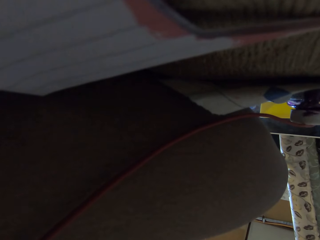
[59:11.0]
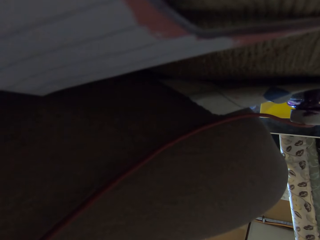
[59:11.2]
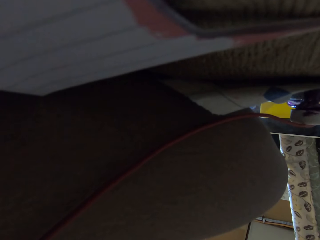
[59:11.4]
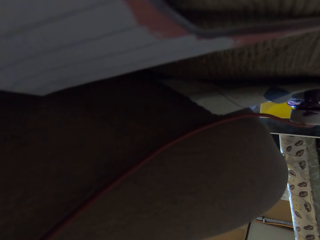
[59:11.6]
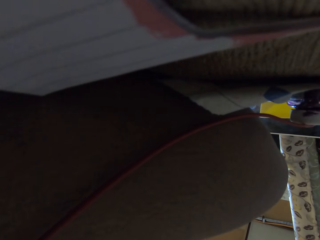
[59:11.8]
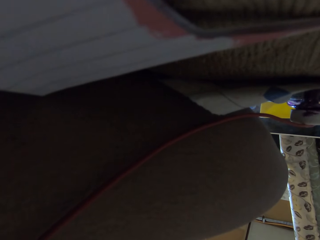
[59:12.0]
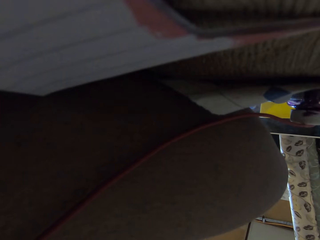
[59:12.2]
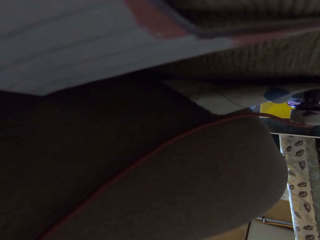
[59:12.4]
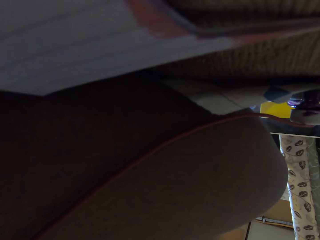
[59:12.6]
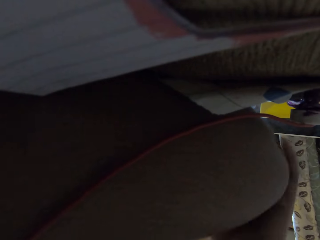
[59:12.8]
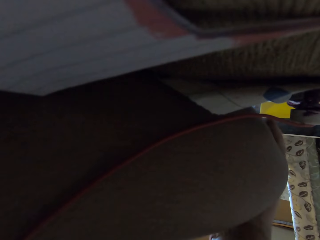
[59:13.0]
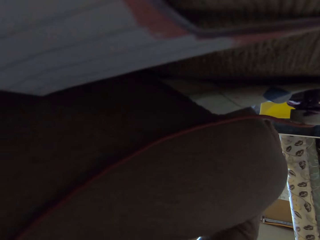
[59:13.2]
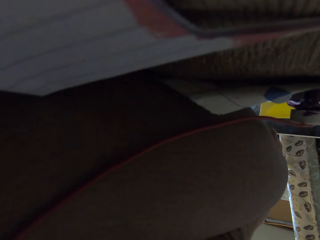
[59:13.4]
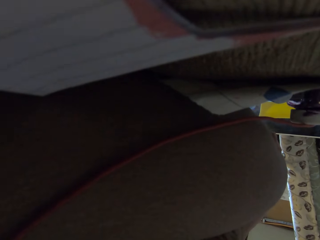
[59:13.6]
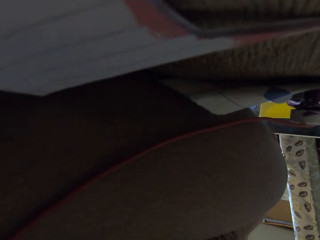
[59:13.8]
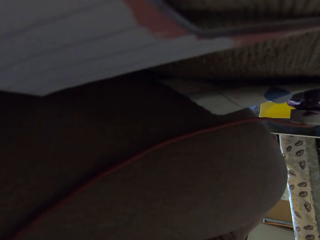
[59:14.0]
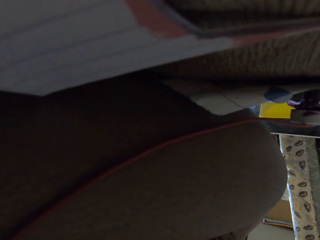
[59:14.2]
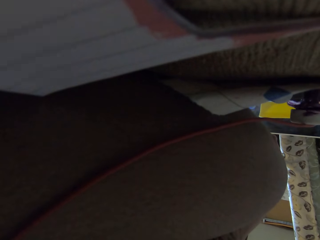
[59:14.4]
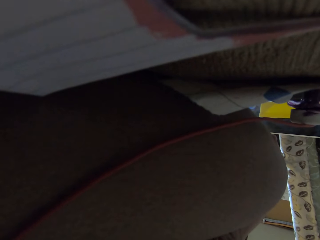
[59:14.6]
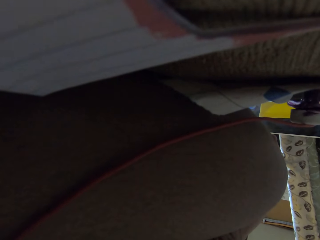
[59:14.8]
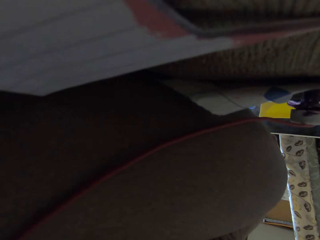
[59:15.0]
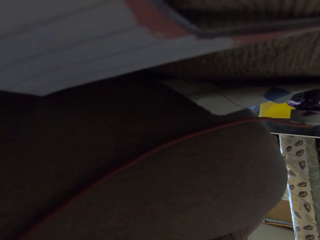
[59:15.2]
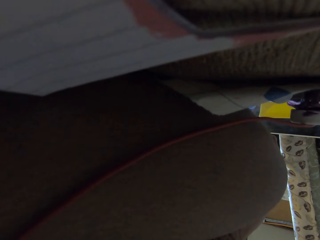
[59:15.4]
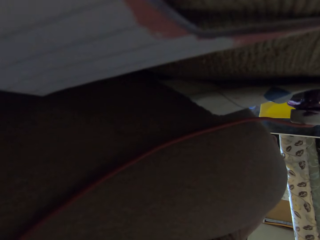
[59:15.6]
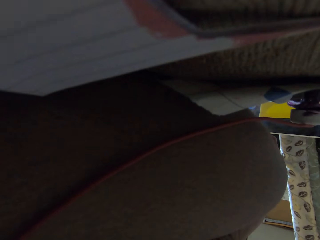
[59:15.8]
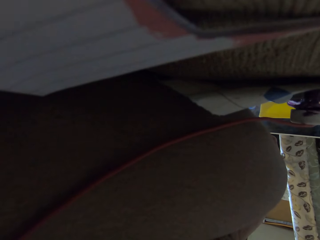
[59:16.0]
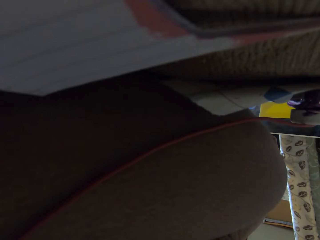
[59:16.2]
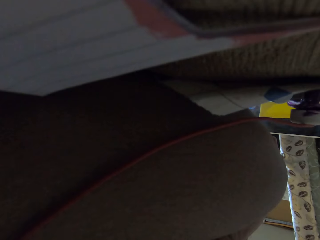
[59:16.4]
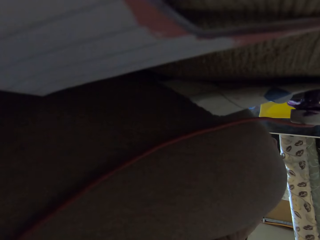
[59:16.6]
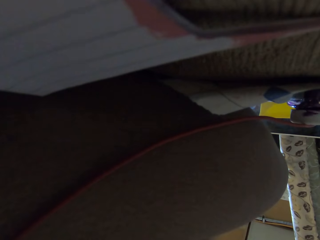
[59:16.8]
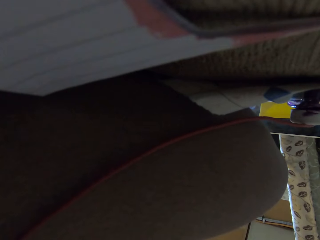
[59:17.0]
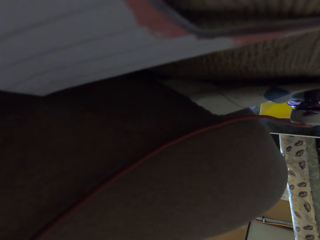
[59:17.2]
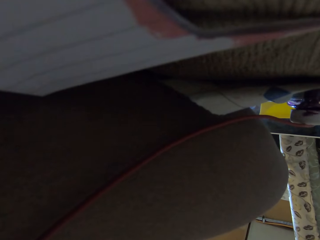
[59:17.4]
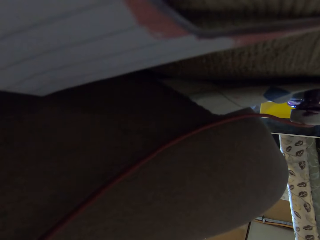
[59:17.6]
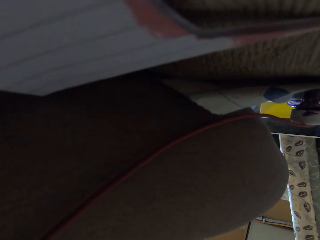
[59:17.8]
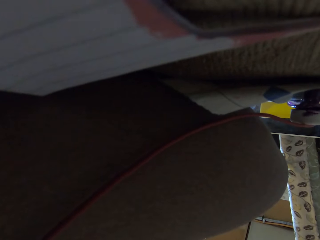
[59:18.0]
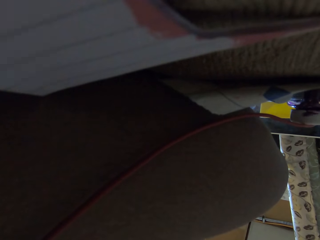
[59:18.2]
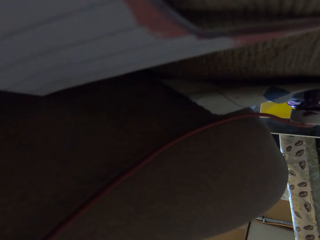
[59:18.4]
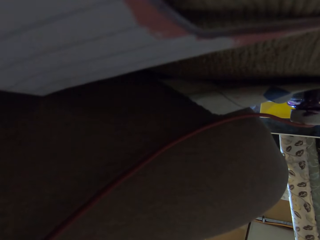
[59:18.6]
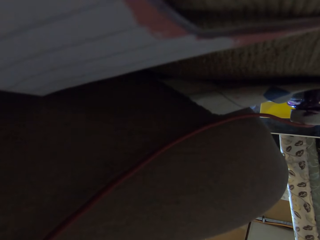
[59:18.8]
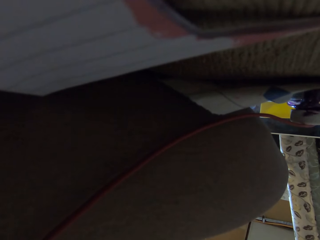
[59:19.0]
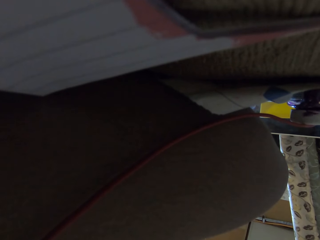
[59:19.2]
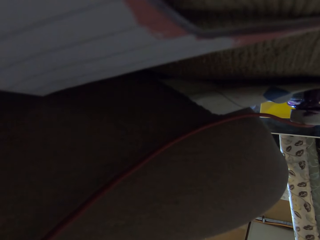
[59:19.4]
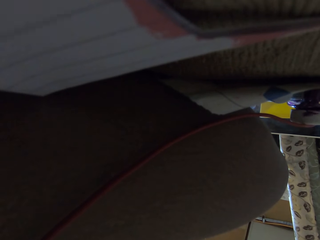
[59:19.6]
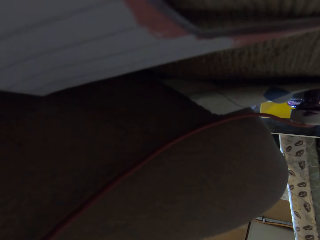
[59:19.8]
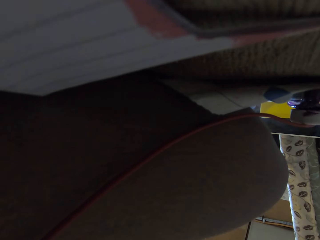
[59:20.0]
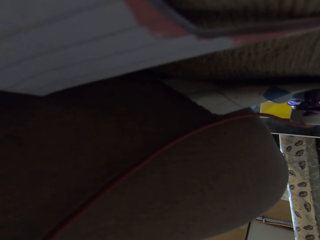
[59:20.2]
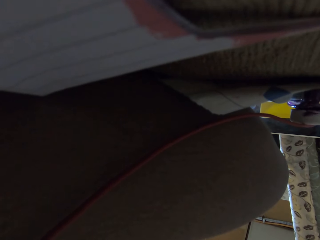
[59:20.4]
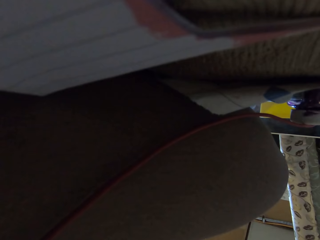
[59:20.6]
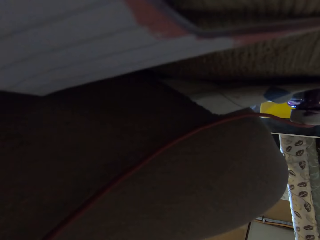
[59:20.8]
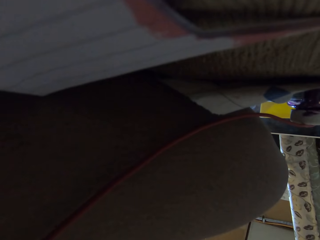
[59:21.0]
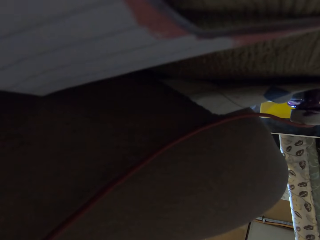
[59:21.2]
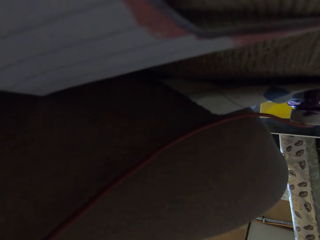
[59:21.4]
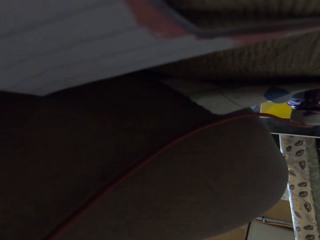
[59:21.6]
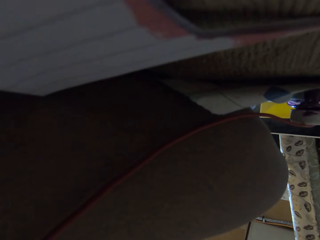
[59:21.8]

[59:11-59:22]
The camera wearer runs her left hand on her left leg. She talks.

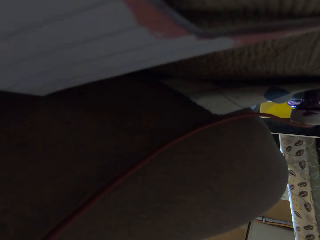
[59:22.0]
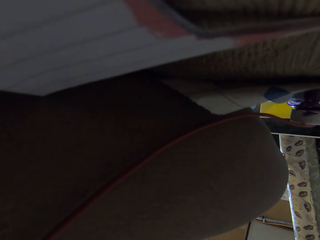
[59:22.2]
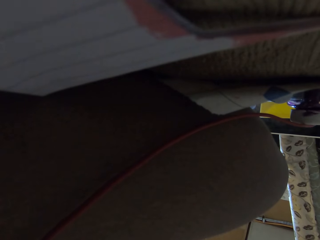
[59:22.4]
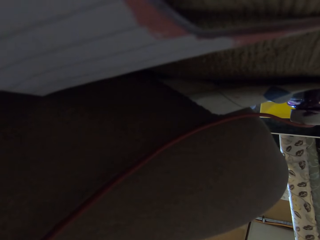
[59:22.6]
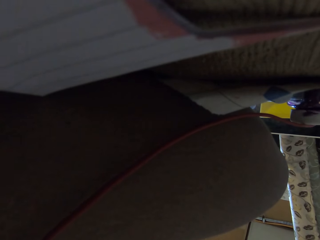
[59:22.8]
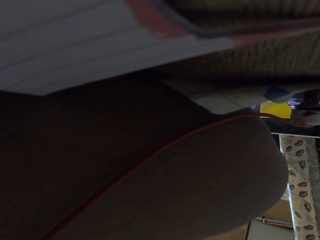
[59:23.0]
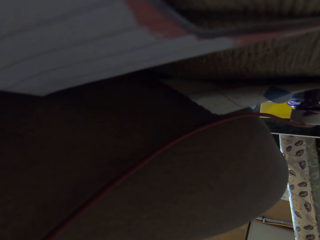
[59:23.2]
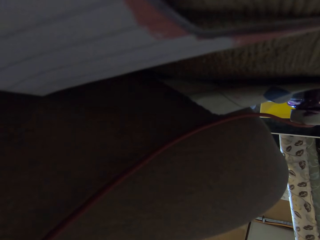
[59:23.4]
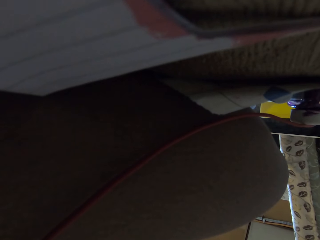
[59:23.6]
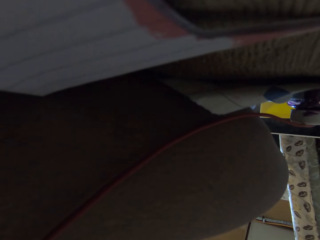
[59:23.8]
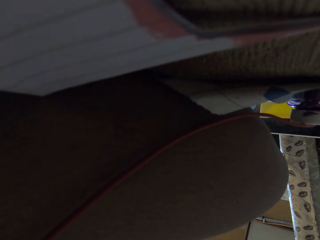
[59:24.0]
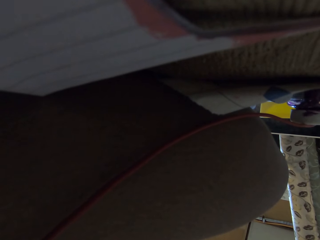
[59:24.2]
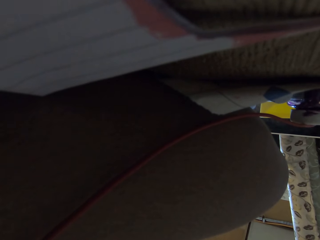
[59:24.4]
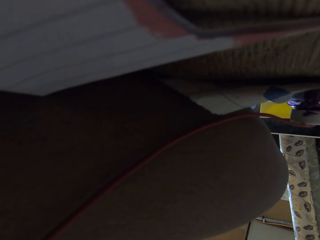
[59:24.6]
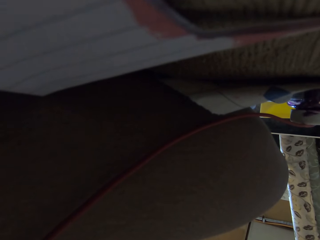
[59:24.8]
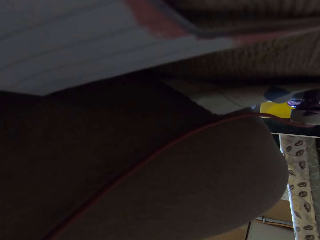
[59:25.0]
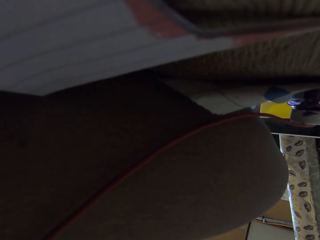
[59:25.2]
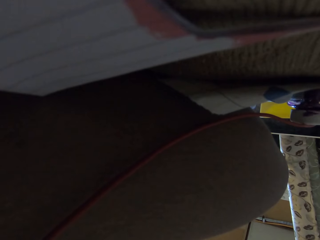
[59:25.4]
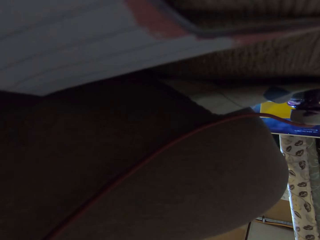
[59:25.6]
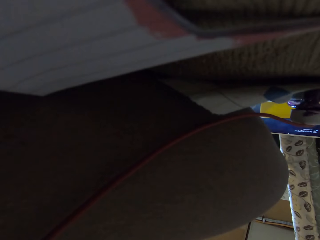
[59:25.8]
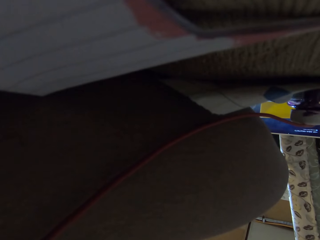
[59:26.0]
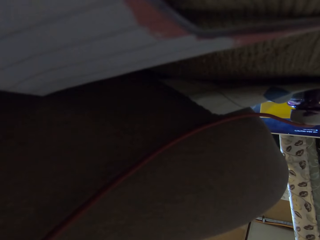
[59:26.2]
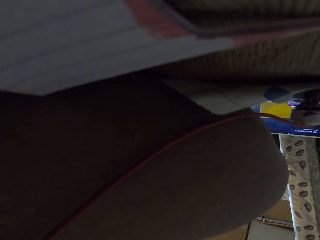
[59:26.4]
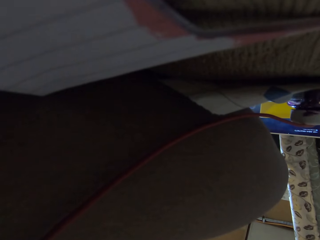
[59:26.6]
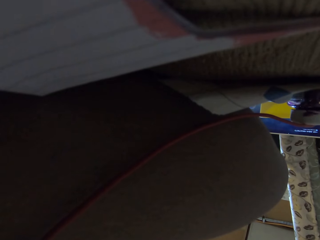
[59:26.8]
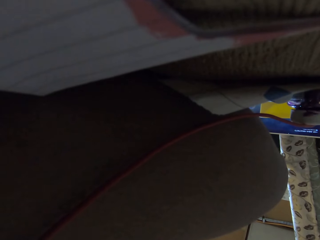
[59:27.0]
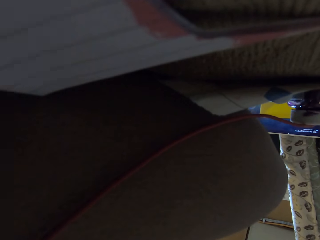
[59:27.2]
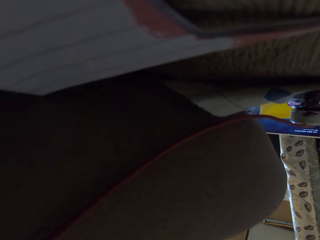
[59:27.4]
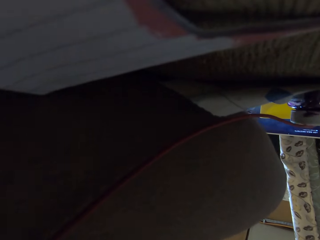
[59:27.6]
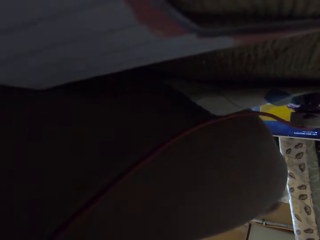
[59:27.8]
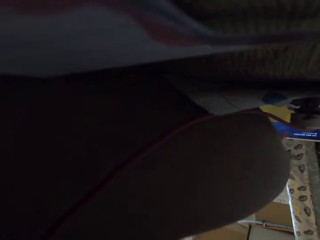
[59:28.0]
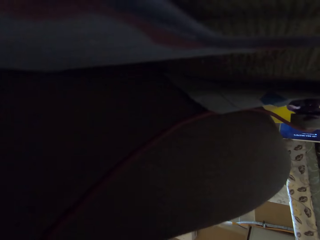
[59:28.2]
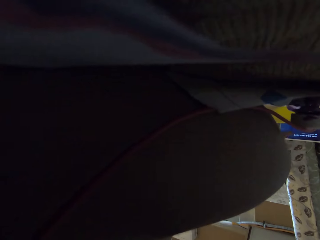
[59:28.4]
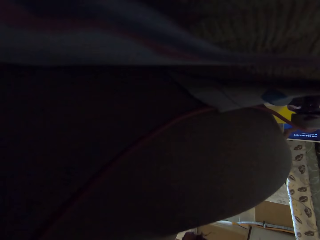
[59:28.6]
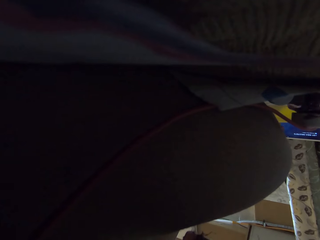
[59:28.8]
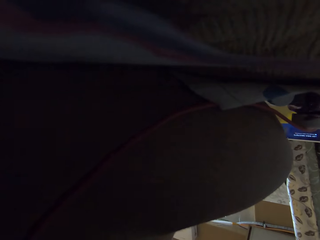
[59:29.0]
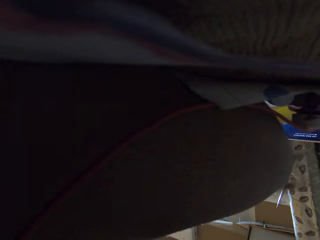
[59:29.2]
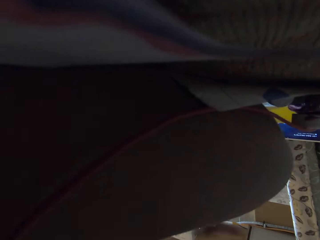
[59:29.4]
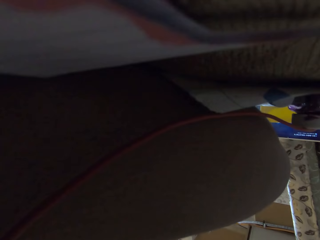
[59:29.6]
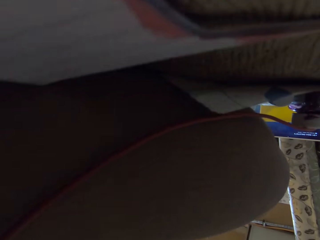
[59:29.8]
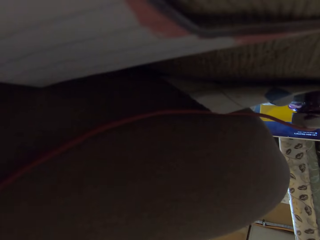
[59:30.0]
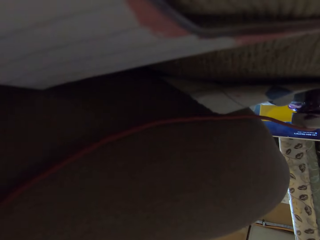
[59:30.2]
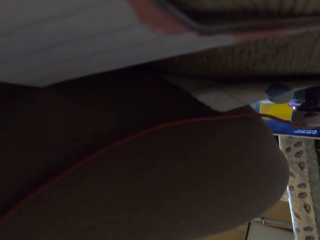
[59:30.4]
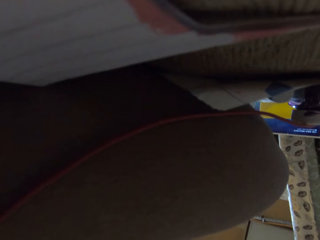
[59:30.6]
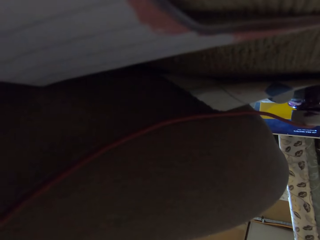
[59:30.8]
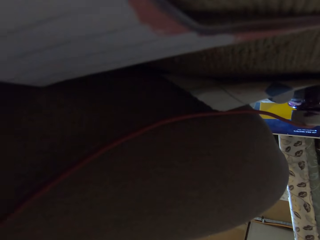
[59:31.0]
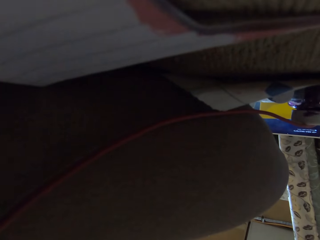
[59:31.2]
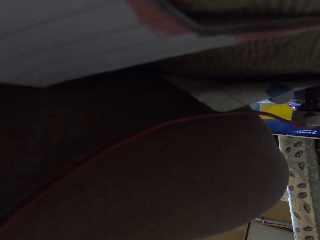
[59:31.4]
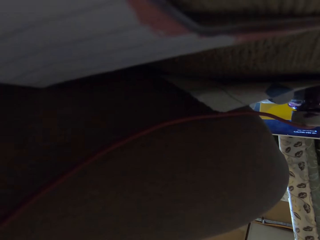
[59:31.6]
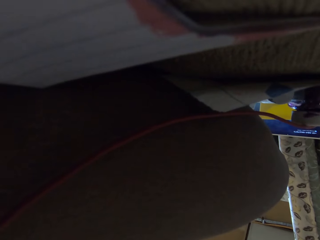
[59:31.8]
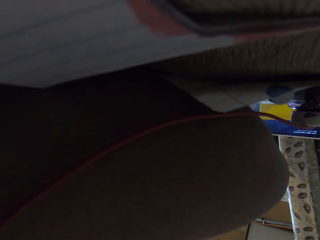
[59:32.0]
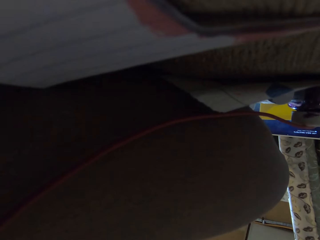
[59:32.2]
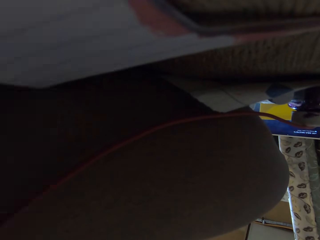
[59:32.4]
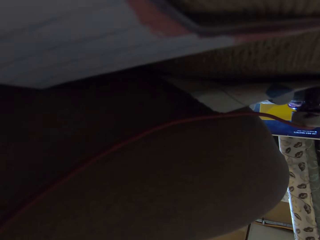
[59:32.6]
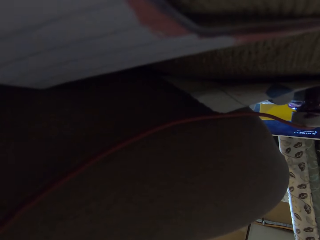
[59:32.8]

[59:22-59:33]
The camera wearer operates an iPad with her right hand.
